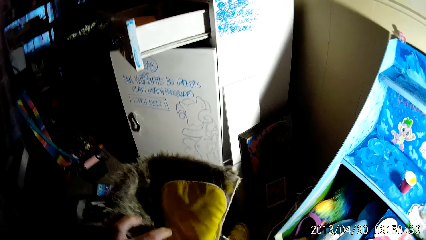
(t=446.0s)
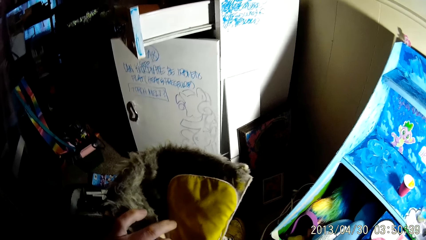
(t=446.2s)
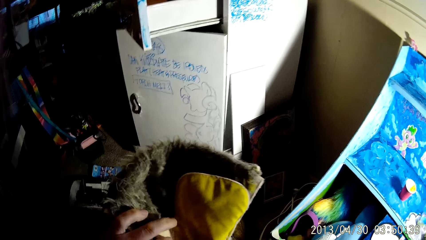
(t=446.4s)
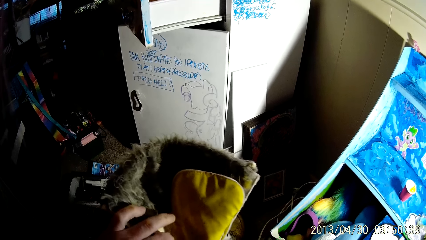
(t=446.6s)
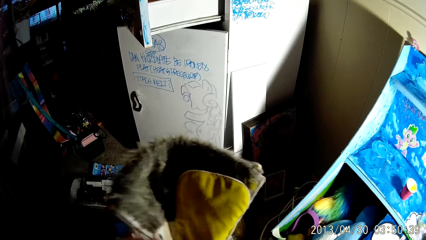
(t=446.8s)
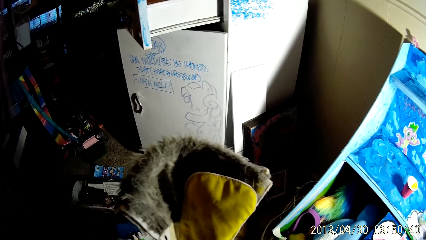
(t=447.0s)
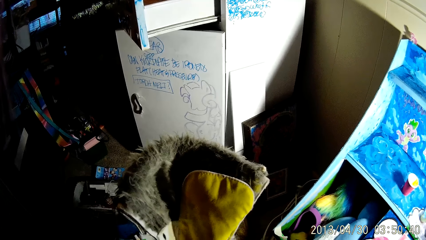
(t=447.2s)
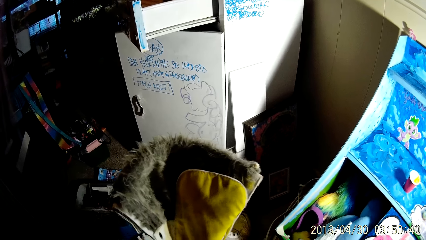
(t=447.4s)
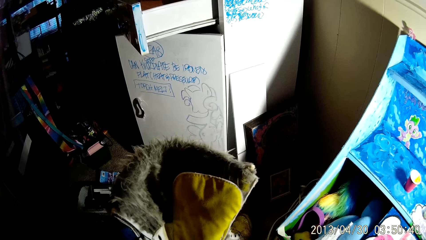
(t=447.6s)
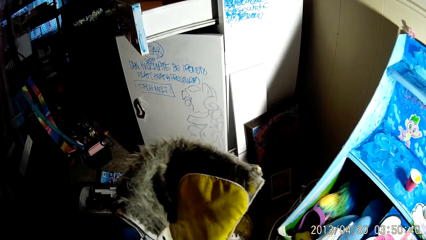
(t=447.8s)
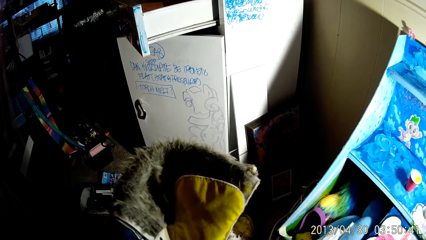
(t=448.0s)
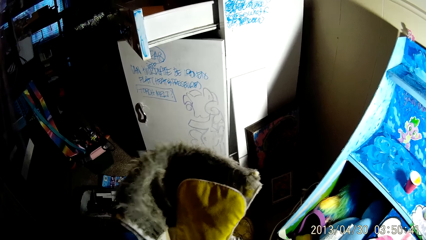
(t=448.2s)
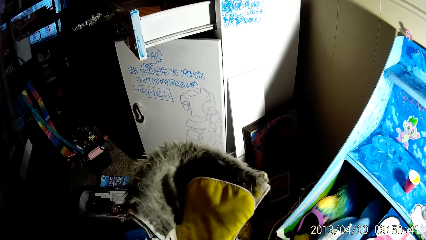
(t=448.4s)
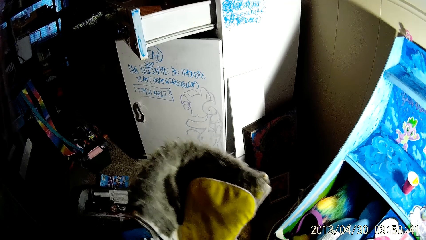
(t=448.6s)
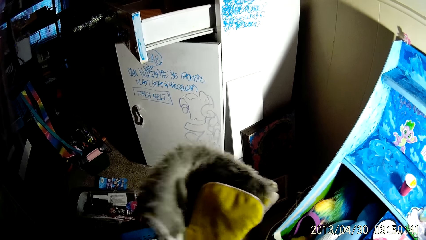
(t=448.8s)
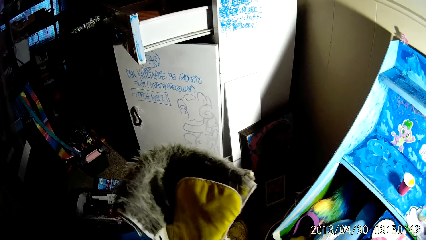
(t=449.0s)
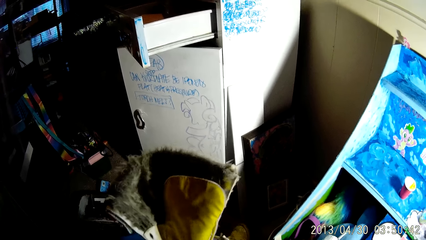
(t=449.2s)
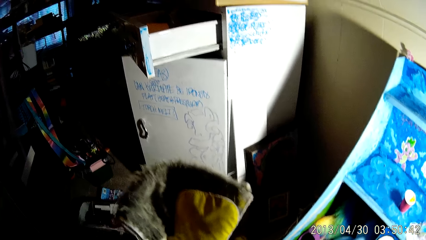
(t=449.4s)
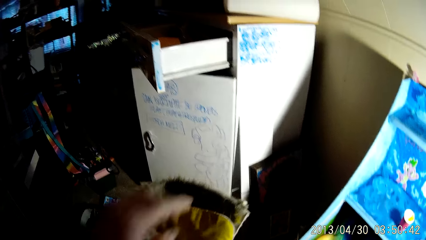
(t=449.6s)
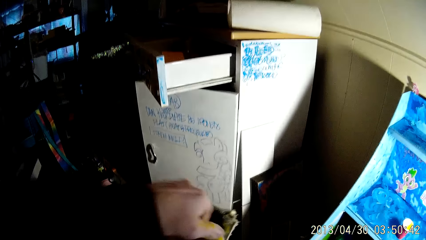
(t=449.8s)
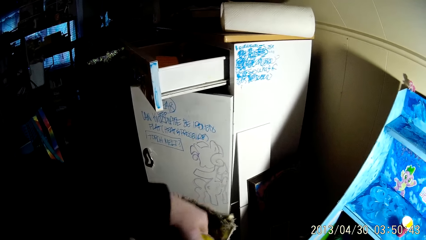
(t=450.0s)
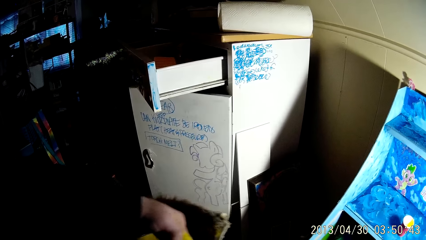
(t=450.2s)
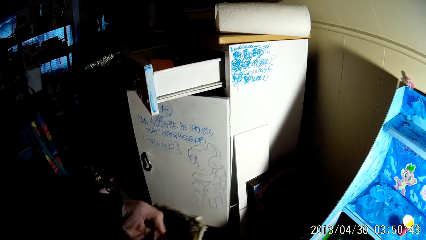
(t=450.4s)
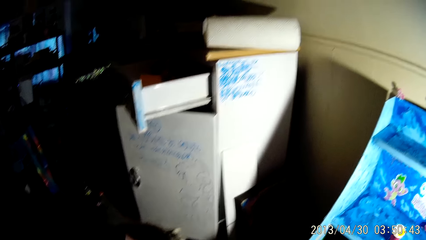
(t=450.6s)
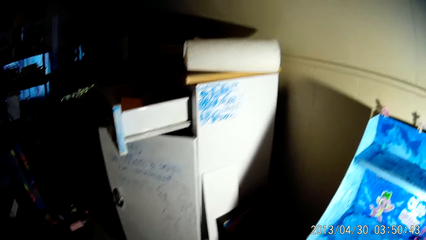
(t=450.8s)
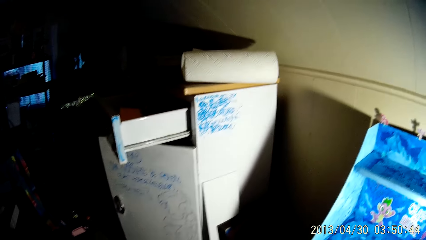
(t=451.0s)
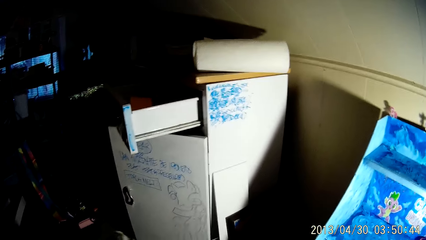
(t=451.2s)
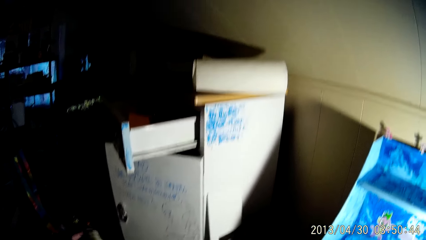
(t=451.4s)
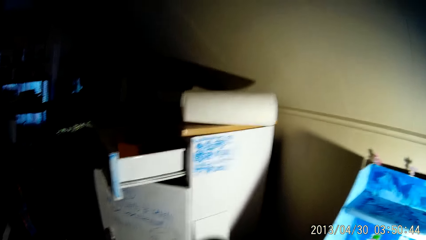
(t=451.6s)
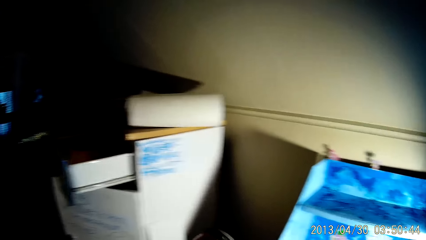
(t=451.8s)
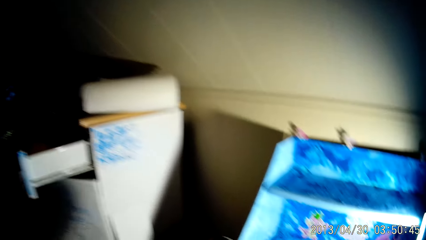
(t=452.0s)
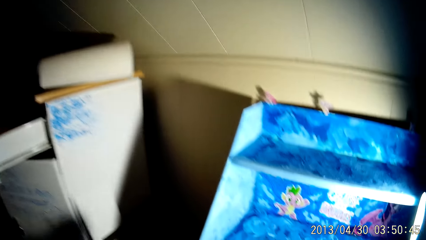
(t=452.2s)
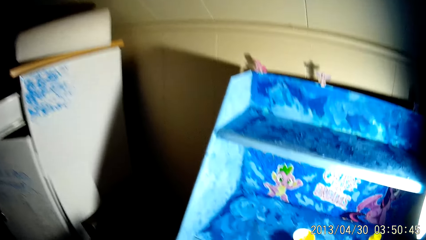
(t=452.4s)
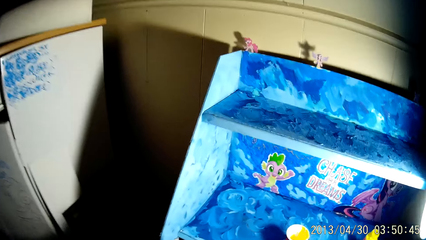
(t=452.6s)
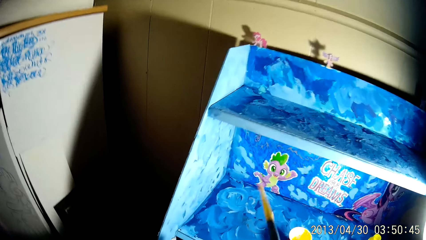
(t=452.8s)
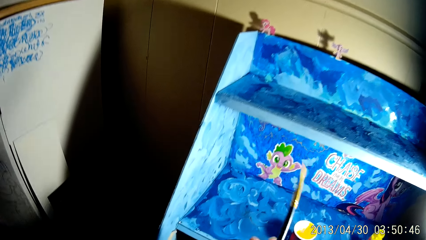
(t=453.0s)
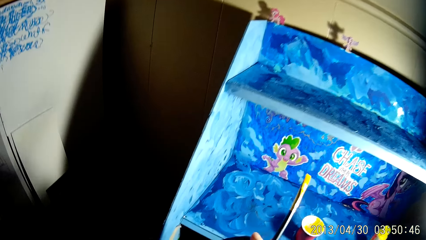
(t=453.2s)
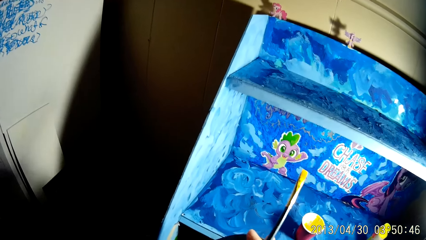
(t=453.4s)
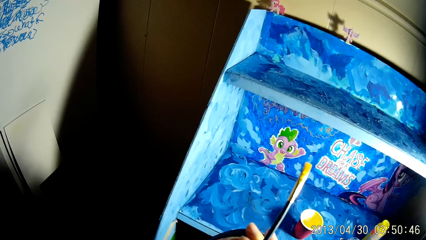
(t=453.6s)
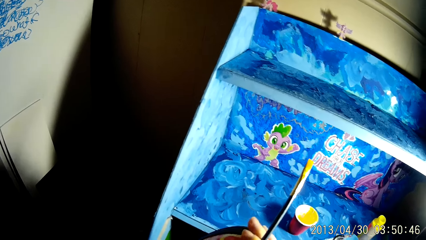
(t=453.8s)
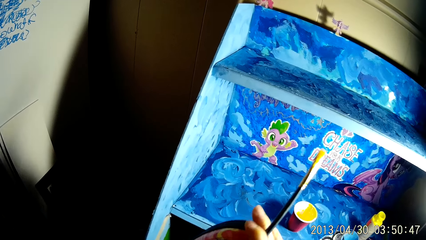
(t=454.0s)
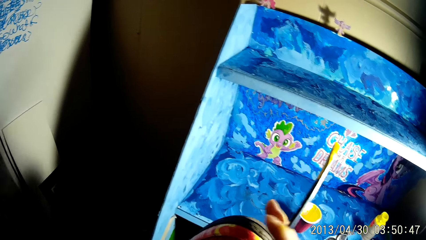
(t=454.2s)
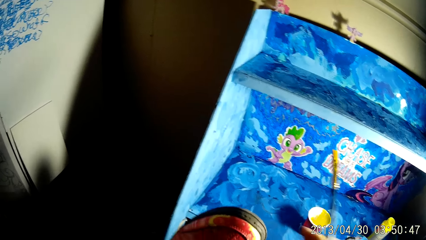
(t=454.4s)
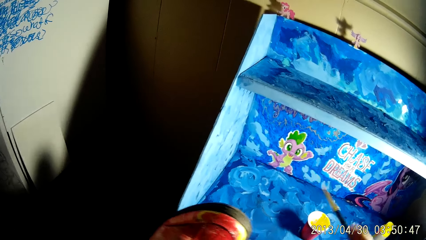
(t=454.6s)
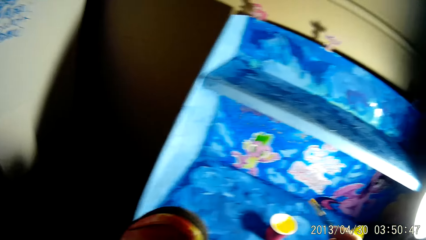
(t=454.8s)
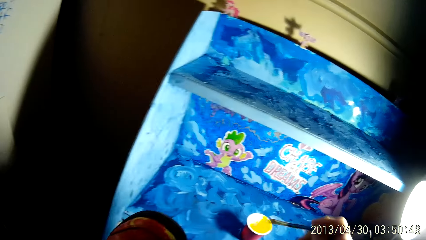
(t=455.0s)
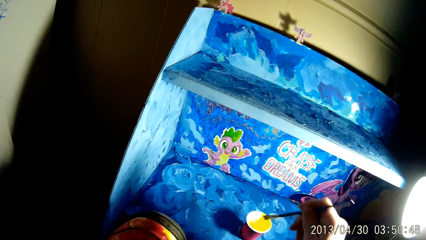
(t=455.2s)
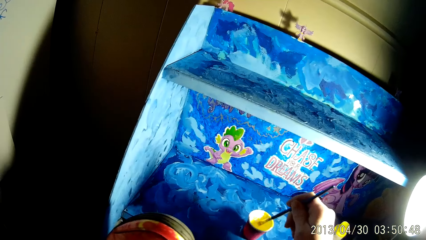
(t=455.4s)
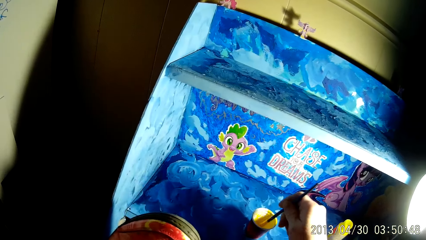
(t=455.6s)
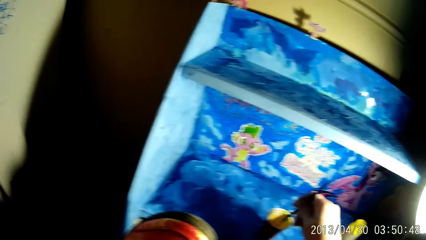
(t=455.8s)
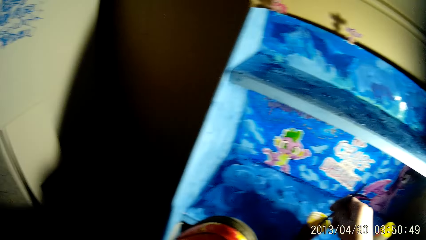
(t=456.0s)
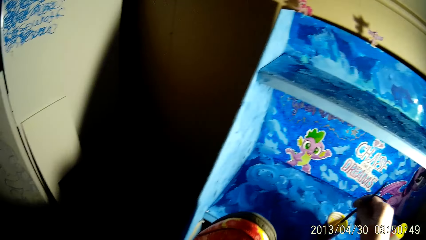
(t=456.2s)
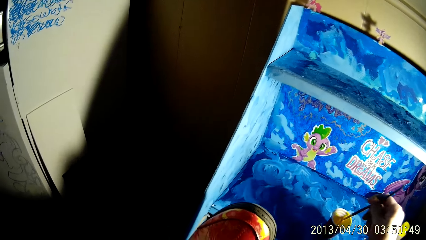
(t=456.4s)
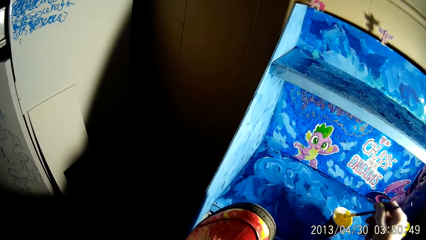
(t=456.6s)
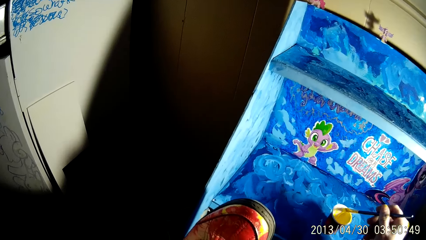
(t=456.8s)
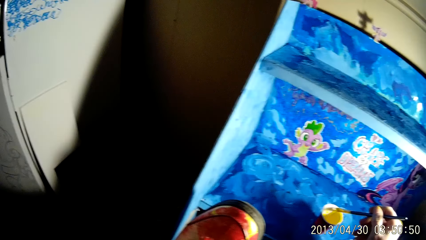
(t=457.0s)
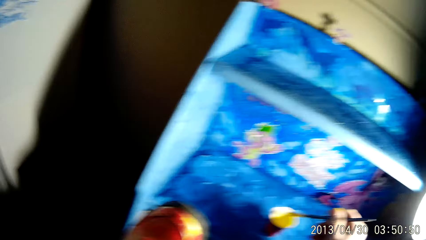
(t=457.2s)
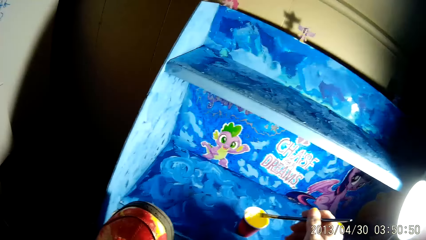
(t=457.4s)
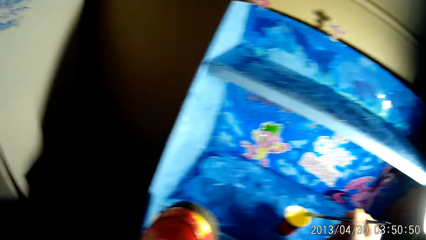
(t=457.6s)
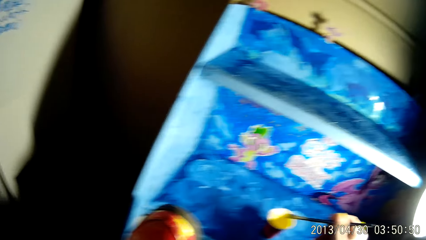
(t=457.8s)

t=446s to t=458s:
The camera wearer places his left hand on the boot. He holds the boot with his left hand. He puts his hand inside the shoe. He holds up the paint brush with his right hand. He dips the paintbrush into the cup of paint on the shelf with his right hand.

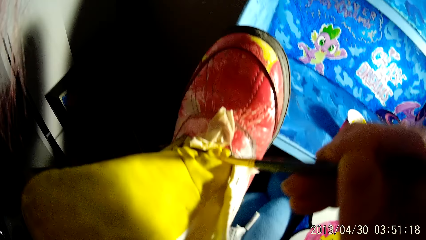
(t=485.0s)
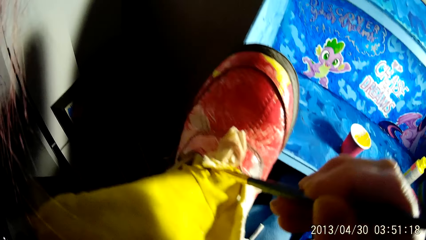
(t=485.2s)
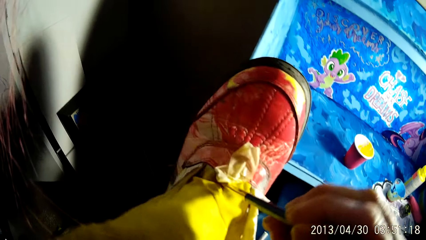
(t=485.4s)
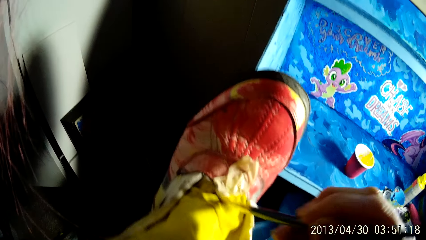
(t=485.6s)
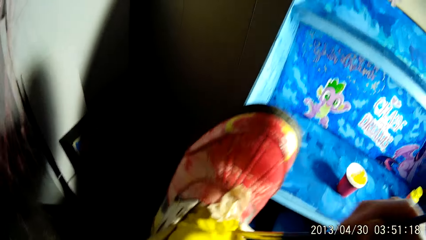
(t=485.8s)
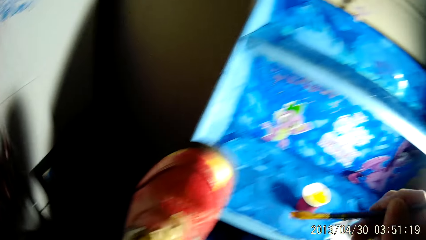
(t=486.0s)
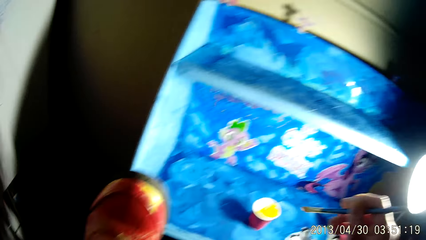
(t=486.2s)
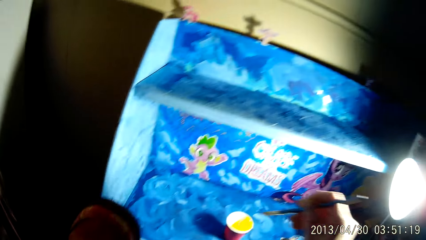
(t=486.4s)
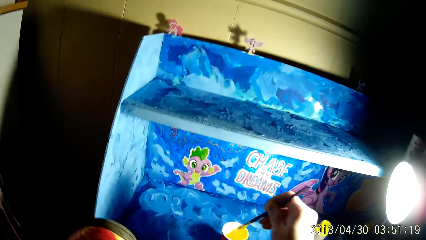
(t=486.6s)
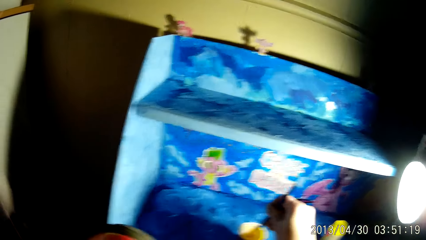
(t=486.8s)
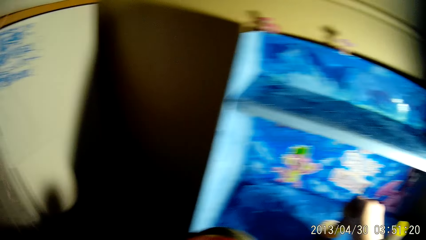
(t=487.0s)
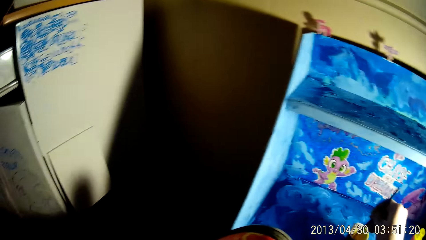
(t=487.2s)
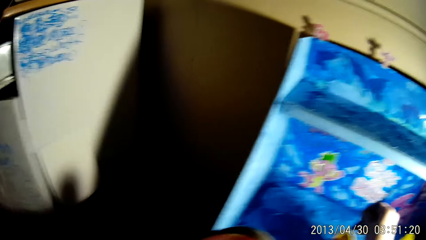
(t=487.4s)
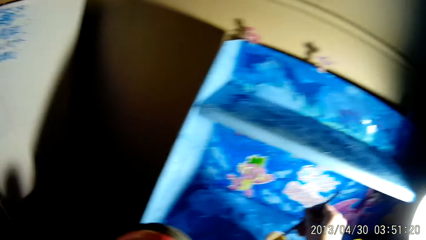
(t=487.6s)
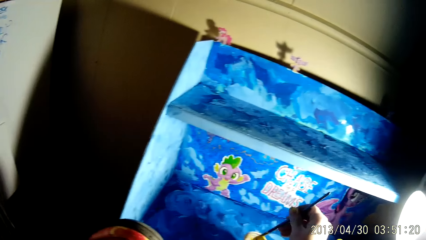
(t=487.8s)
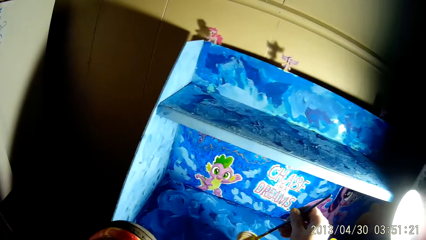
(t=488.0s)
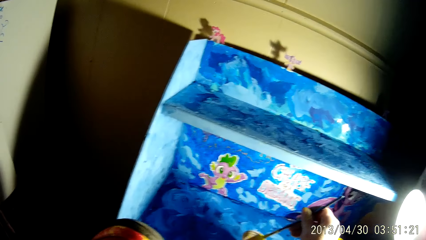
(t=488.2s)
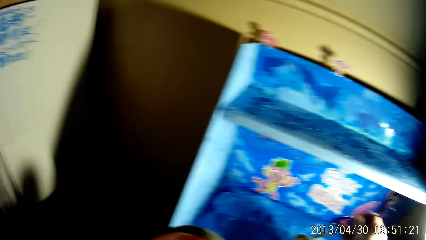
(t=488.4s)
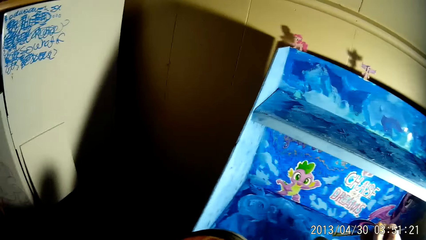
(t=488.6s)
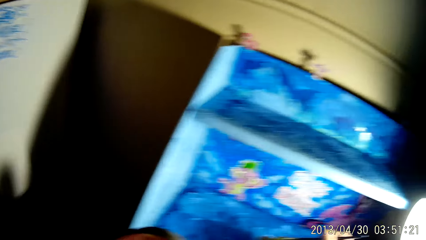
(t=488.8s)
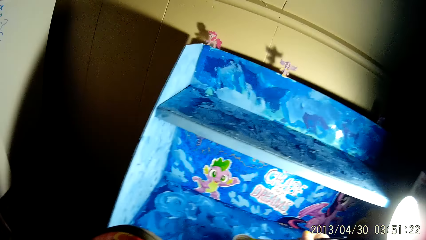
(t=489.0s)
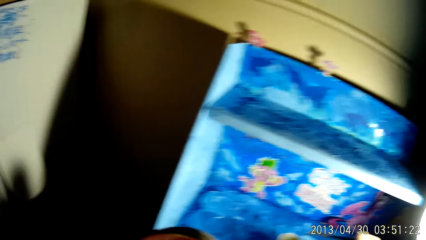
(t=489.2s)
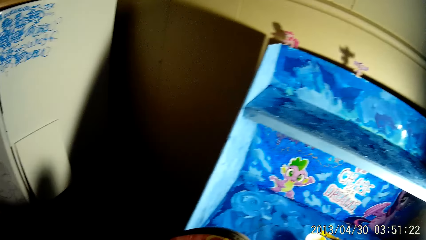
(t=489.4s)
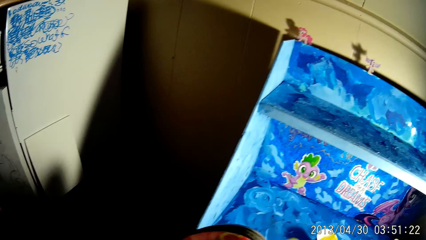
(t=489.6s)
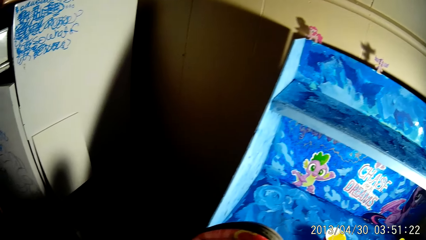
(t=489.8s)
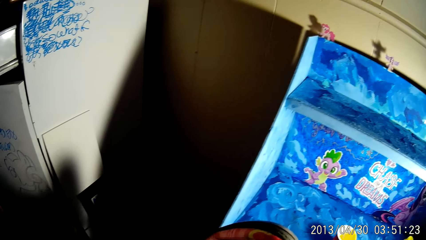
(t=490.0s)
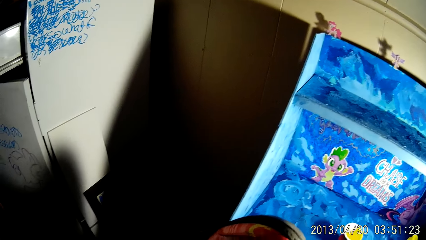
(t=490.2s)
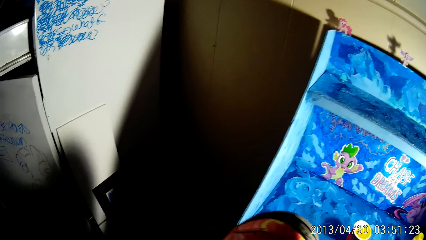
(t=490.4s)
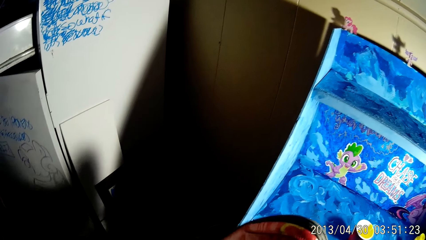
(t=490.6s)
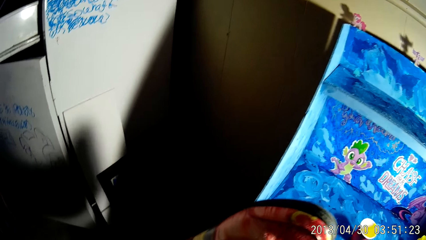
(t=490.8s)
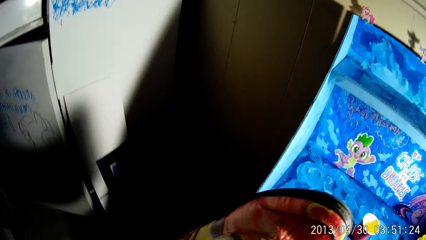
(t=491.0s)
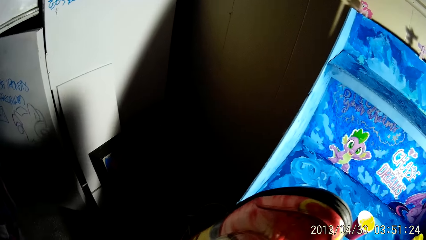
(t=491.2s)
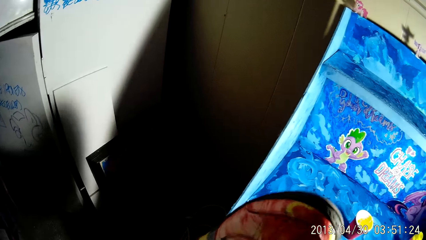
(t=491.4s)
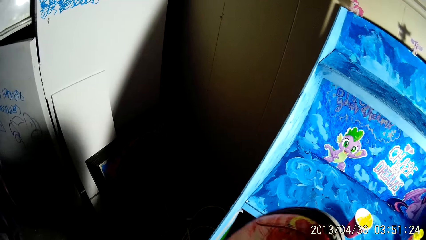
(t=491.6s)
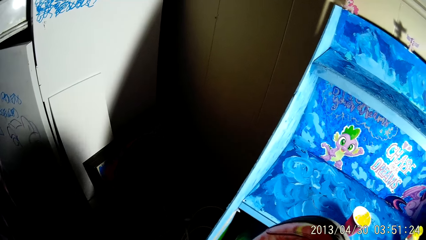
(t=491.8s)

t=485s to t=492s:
The camera wearer dips the paintbrush into the cup of paint on the shelf with his right hand. He holds up the paint brush with his right hand.
